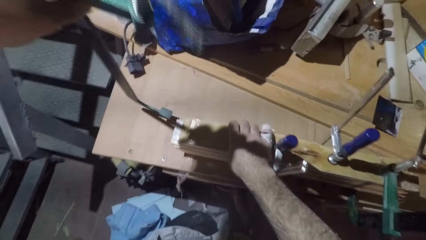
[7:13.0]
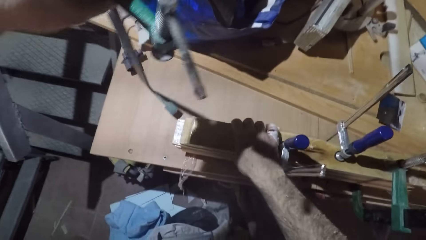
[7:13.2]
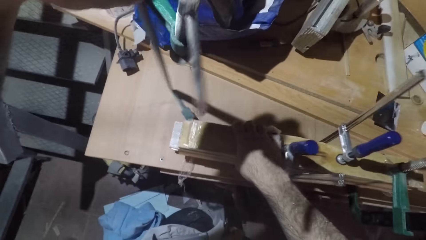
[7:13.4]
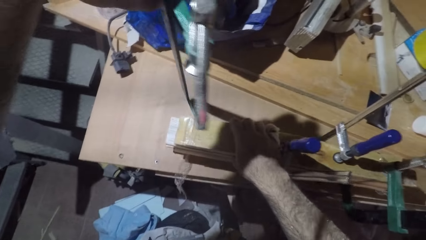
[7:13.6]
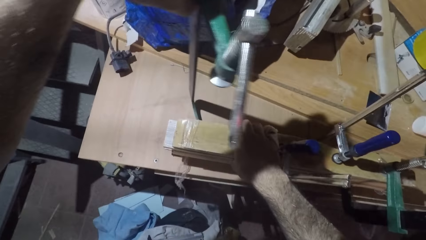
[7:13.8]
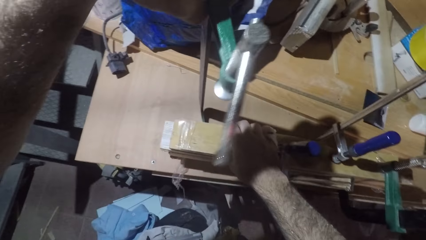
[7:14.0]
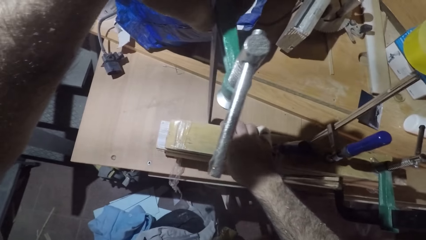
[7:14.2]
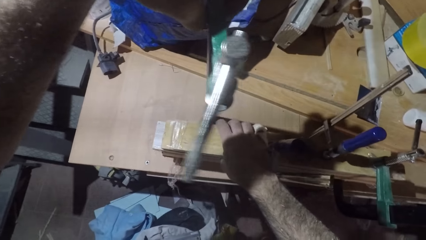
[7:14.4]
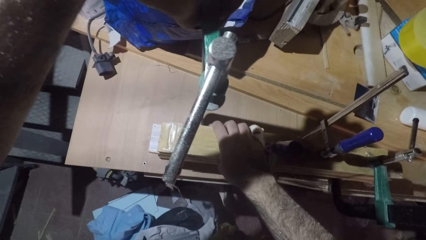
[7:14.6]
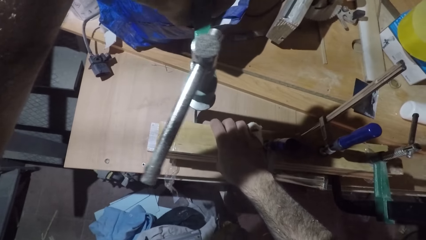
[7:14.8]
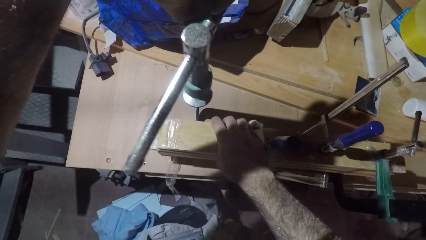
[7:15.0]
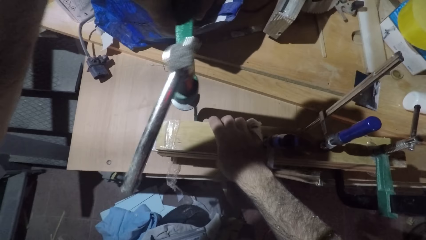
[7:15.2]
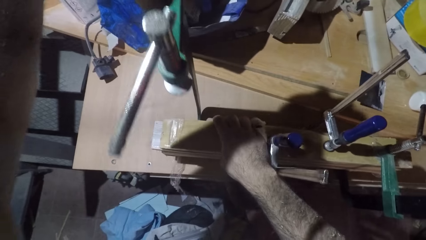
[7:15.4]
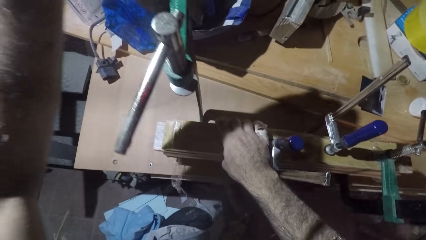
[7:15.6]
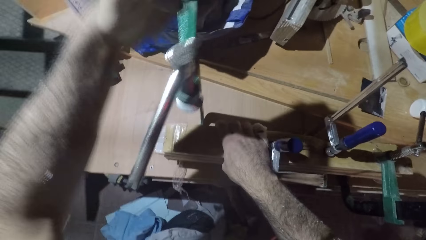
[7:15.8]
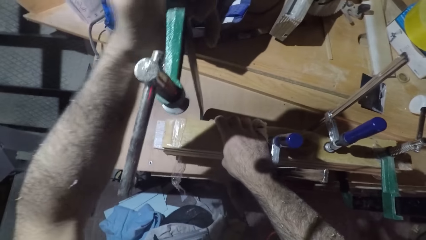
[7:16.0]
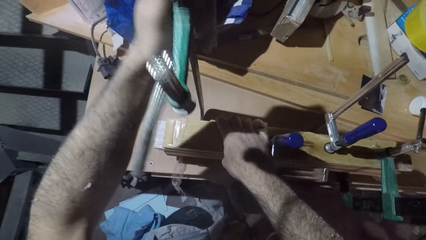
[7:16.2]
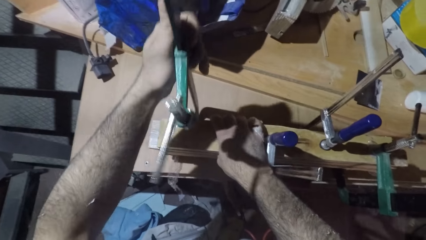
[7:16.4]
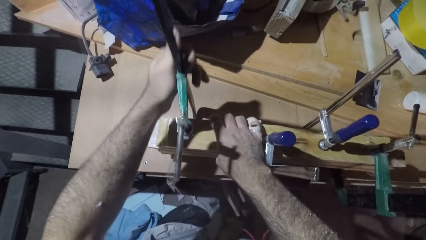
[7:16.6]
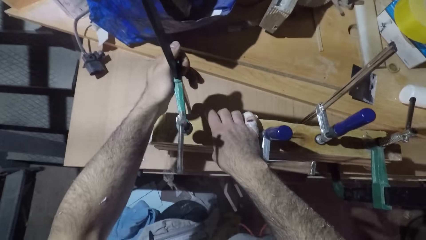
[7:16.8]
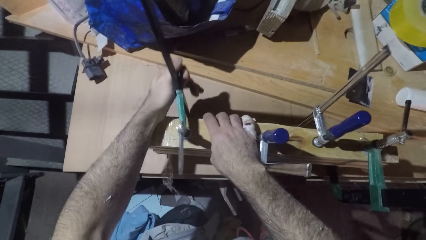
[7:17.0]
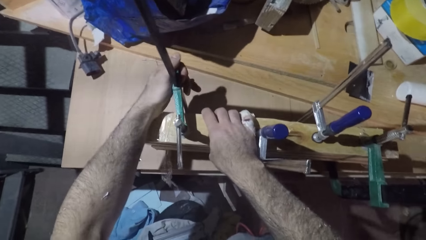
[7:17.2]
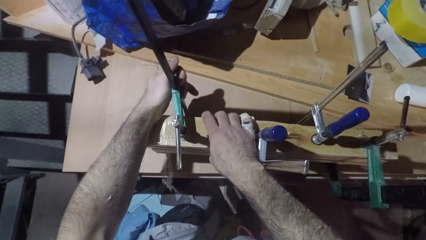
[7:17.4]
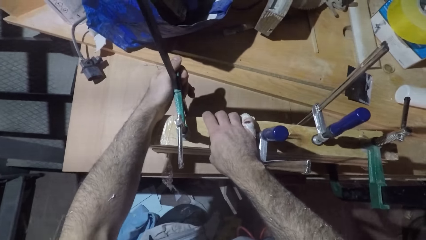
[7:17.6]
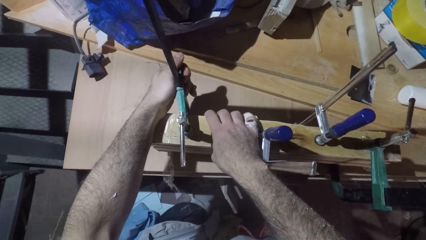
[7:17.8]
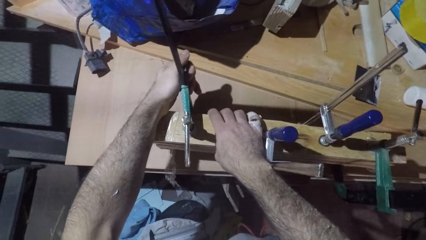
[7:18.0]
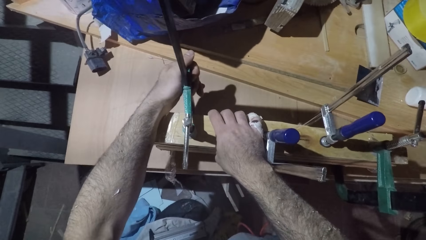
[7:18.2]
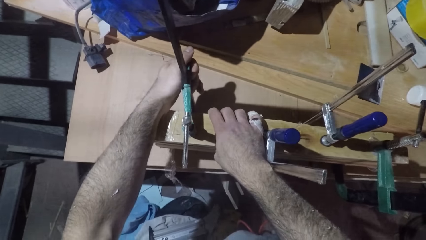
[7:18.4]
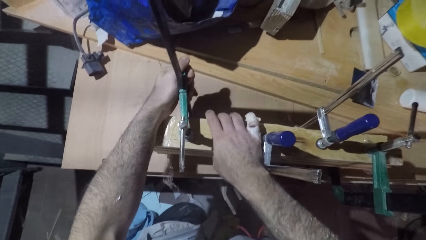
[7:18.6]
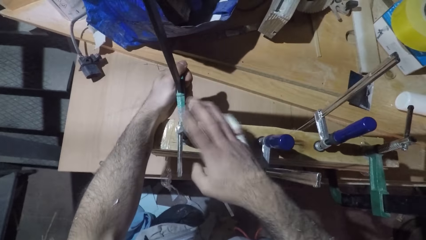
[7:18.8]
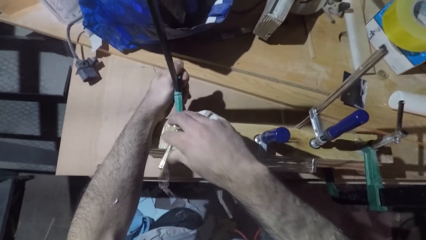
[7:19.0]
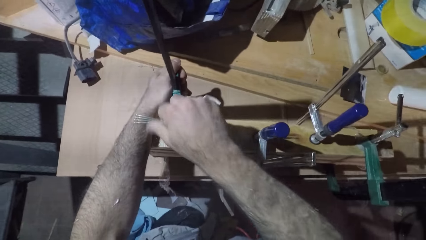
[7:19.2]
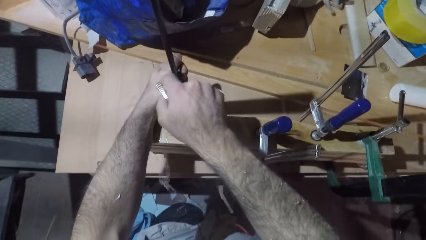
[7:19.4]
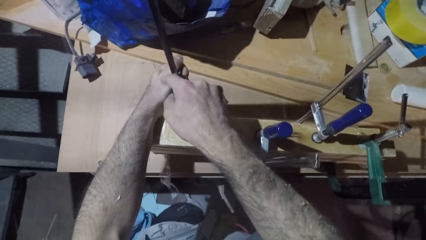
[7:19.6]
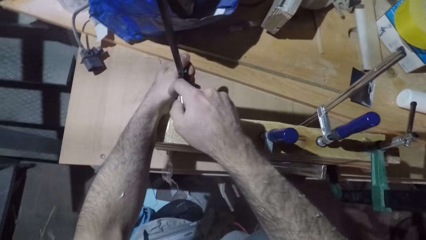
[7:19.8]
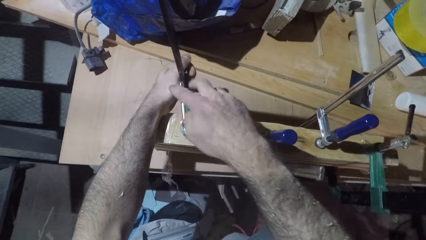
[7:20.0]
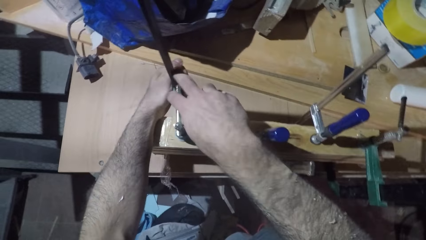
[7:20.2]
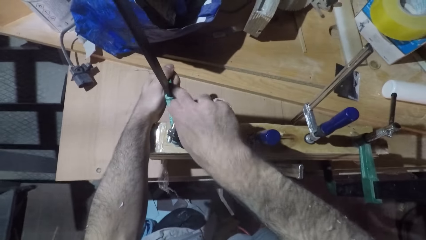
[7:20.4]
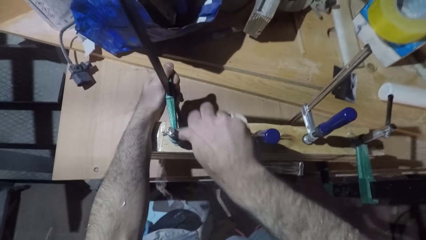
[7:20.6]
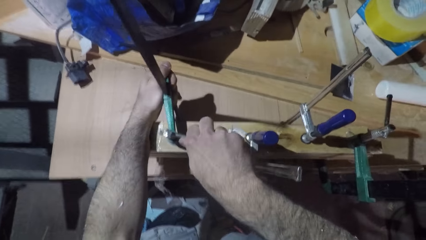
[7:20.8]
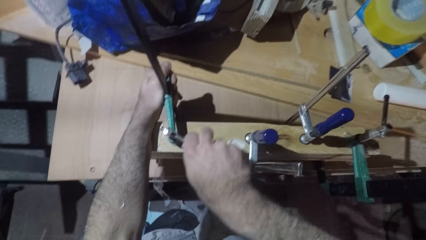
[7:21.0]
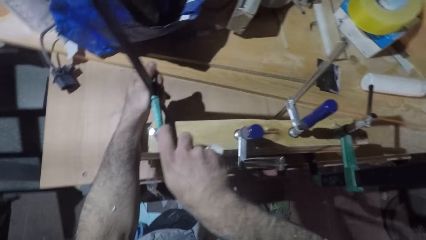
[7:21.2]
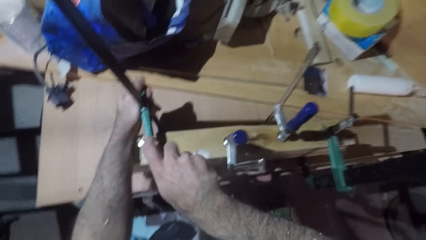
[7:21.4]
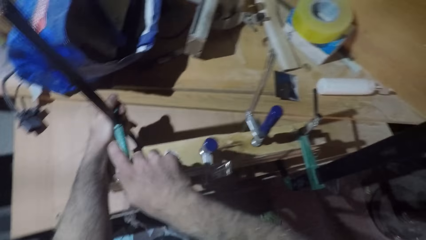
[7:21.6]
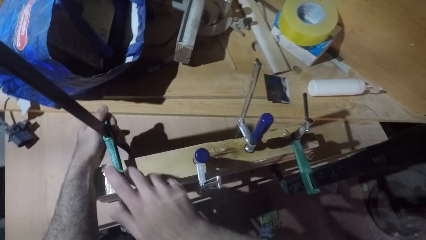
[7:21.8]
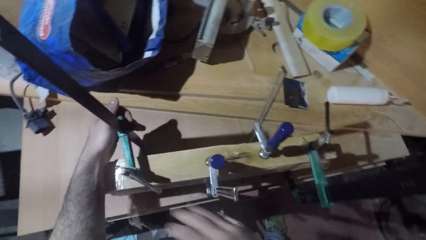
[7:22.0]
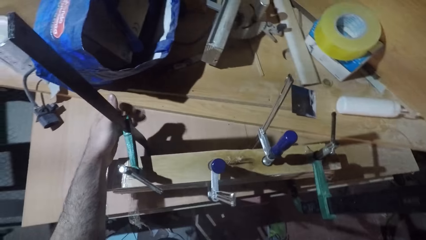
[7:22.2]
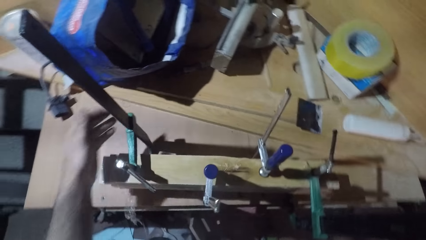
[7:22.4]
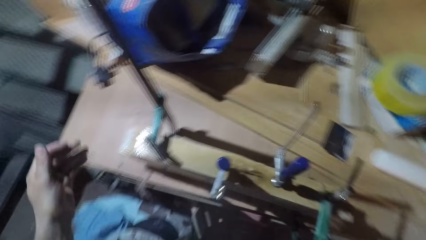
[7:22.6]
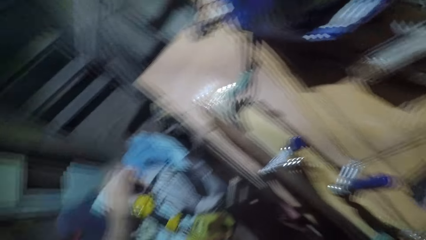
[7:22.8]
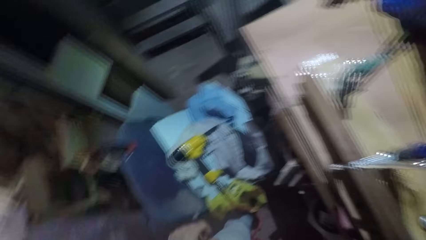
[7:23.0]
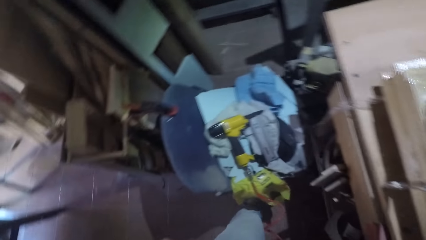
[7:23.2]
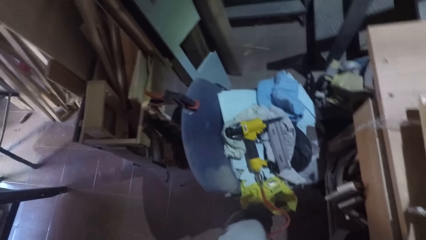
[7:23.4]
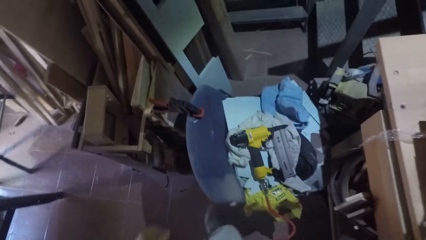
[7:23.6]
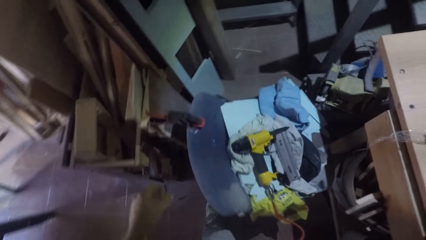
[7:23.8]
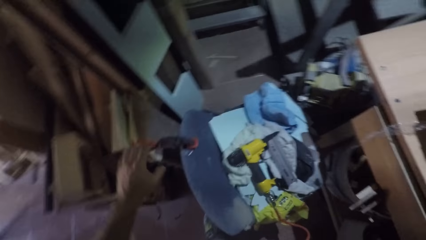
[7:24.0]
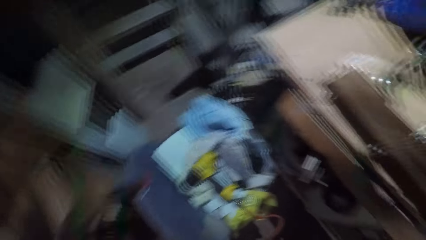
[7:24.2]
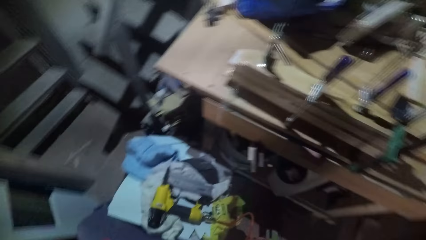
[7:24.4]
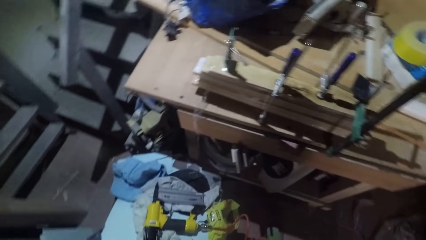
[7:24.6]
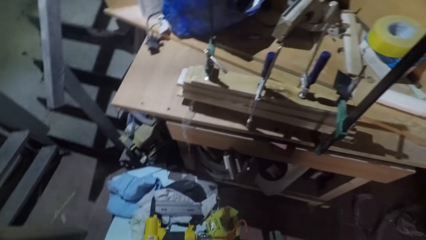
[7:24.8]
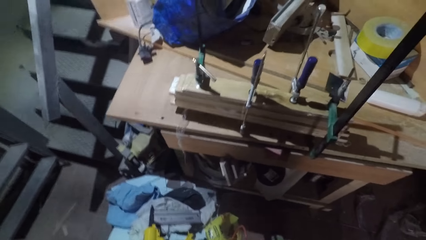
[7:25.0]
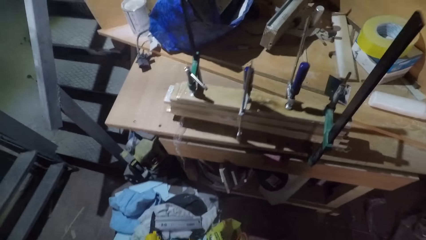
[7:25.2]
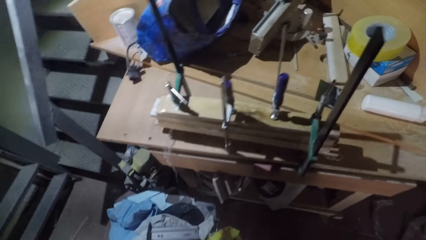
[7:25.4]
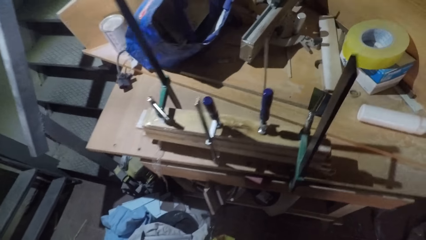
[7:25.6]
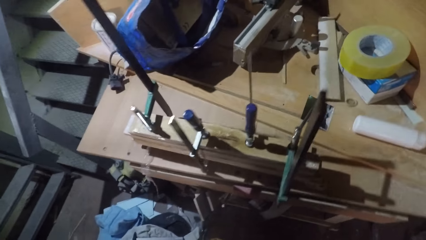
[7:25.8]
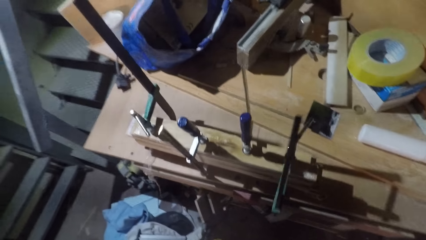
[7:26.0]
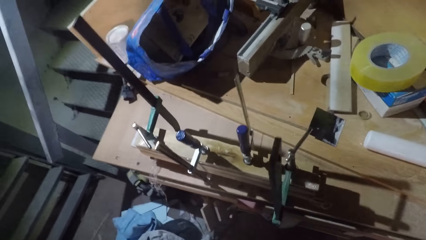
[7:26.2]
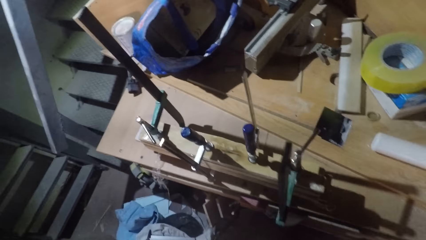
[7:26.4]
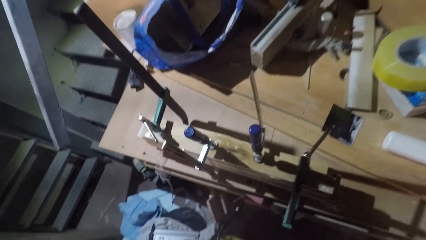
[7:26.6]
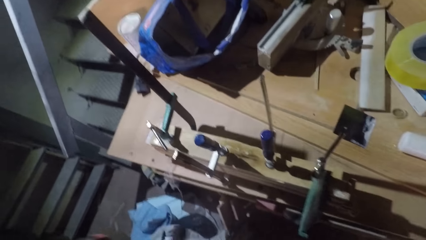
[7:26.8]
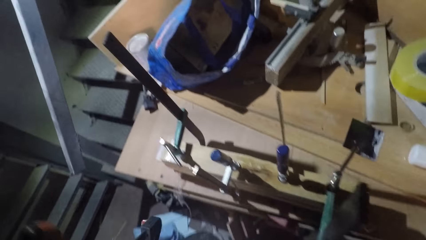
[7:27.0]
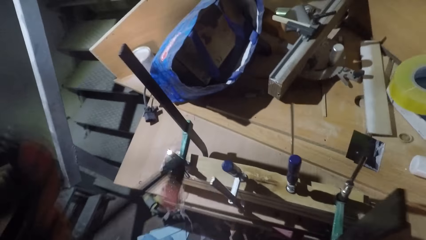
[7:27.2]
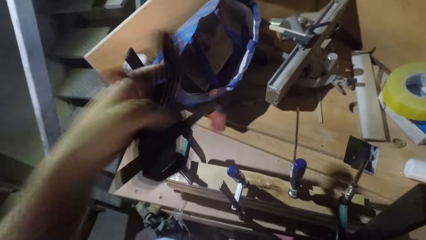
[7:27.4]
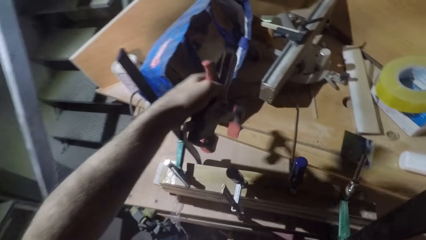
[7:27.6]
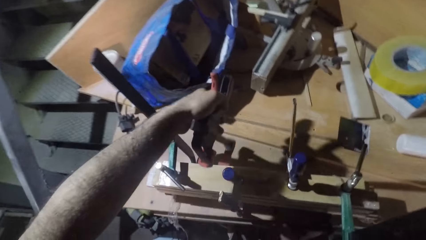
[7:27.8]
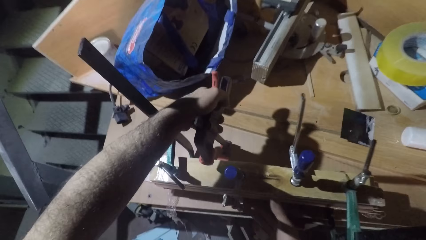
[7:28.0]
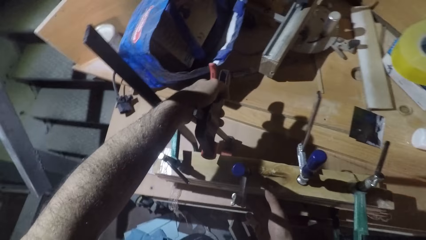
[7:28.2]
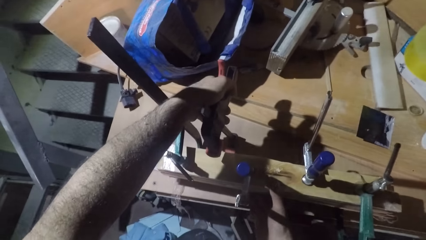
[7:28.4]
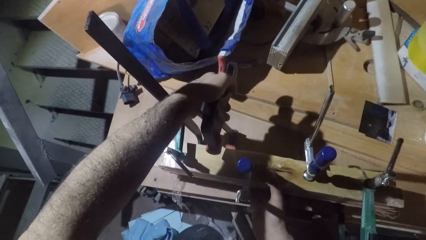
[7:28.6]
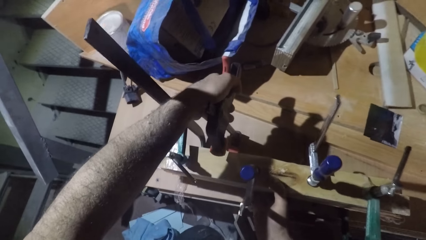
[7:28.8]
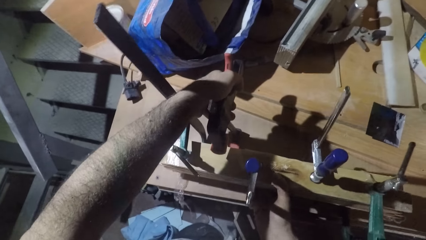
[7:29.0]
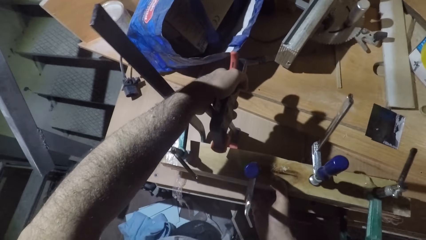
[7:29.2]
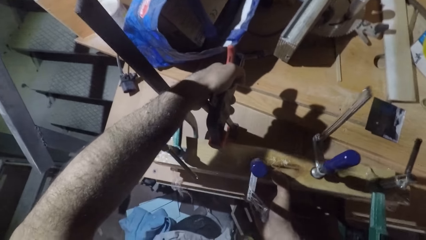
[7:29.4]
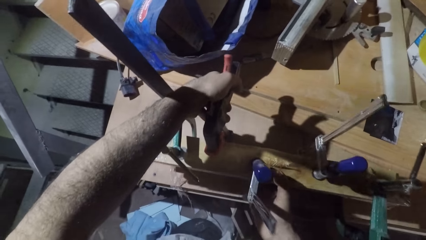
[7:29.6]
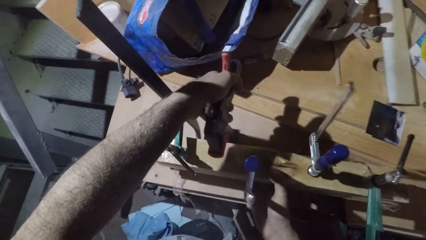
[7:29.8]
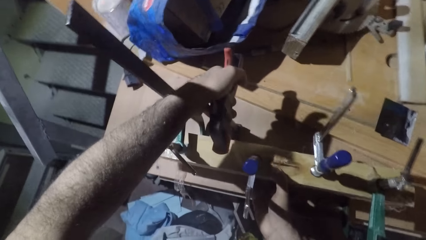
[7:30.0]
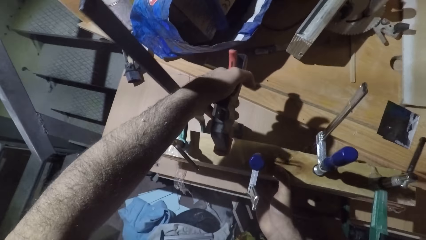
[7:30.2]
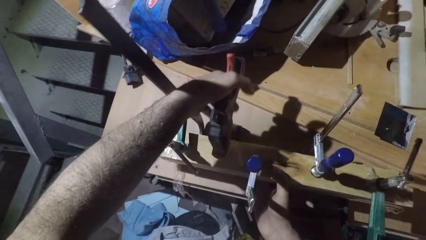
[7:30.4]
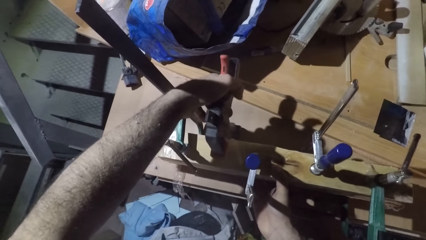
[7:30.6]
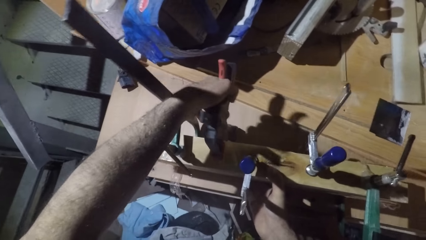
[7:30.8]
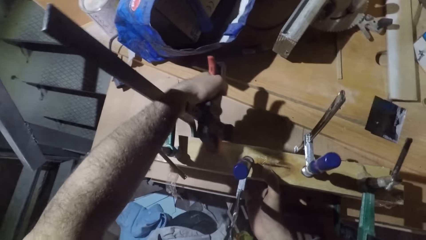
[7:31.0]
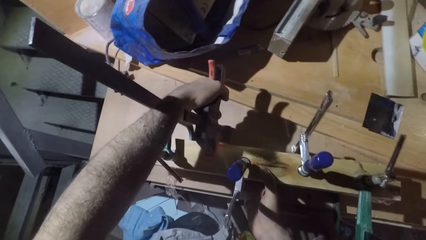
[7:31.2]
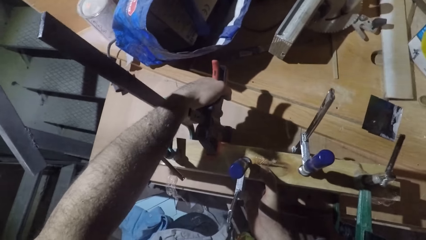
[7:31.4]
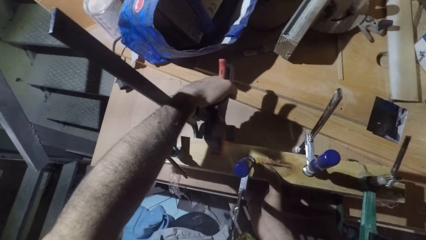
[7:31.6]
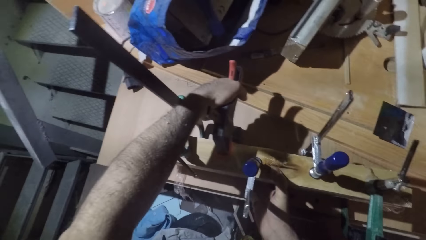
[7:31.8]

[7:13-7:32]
The camera wearer puts the clamp or driller on the wood. They tighten the driller on the wood. They pick the driller. They put the clamp on the wood.
